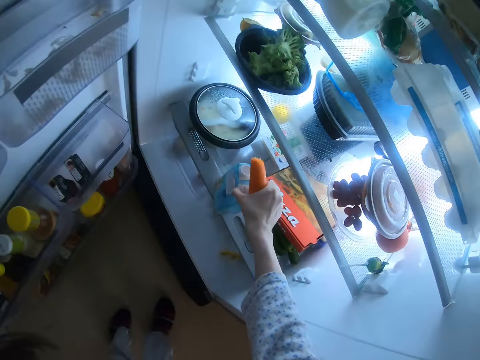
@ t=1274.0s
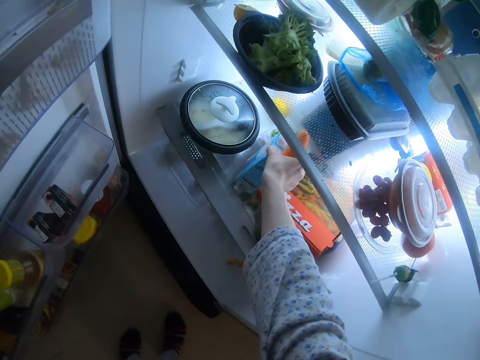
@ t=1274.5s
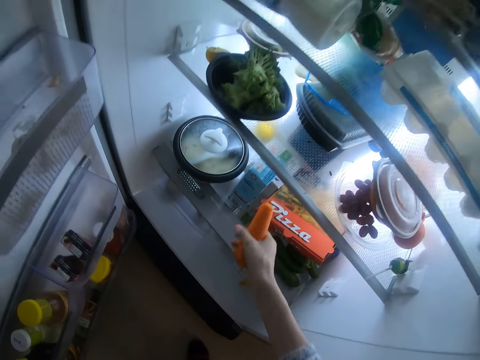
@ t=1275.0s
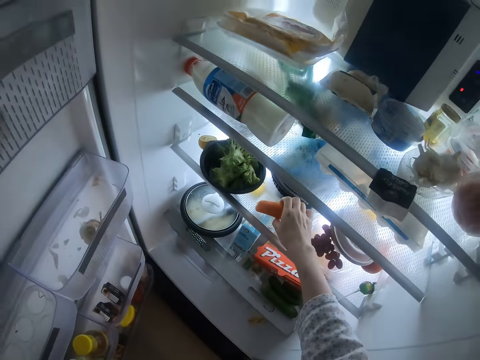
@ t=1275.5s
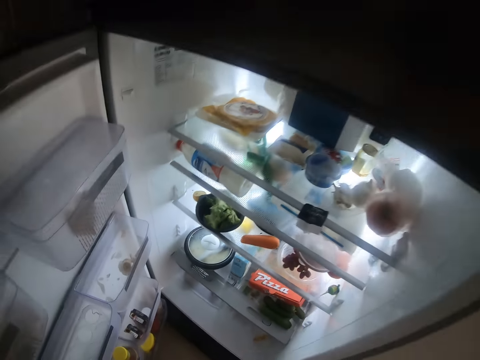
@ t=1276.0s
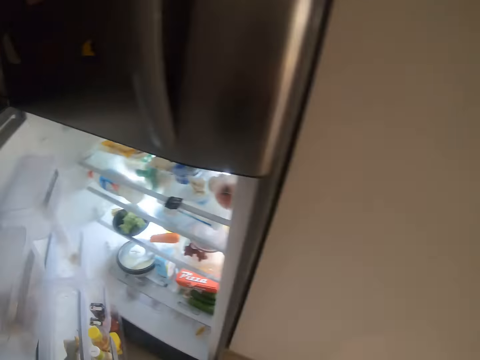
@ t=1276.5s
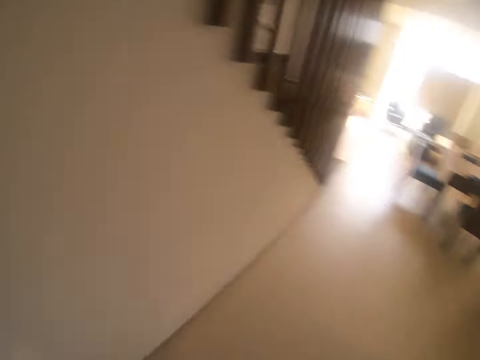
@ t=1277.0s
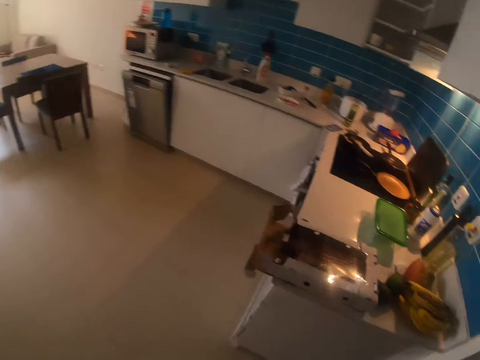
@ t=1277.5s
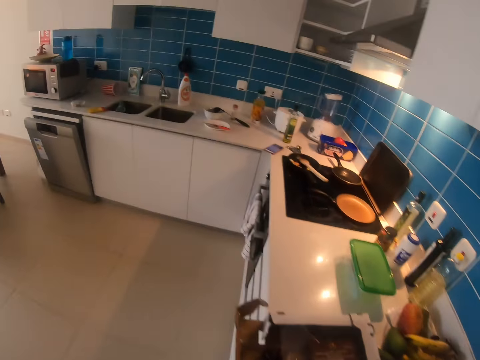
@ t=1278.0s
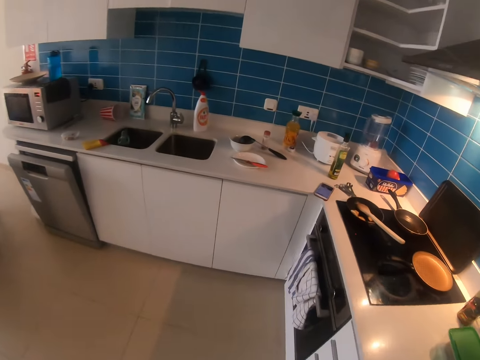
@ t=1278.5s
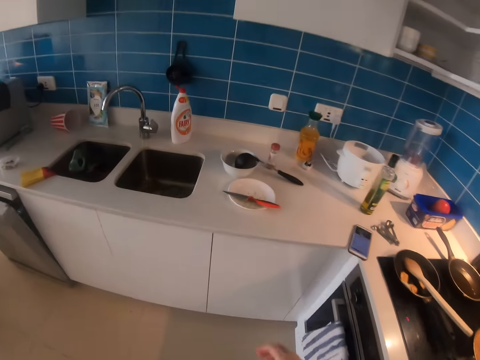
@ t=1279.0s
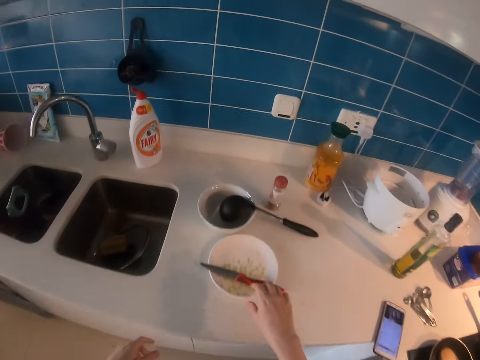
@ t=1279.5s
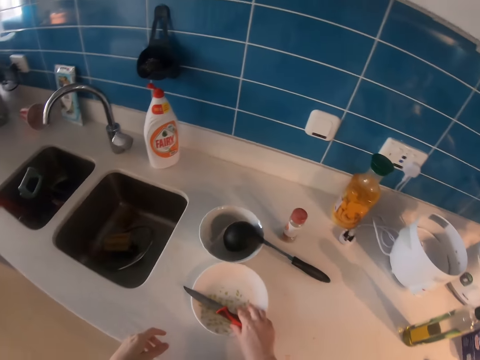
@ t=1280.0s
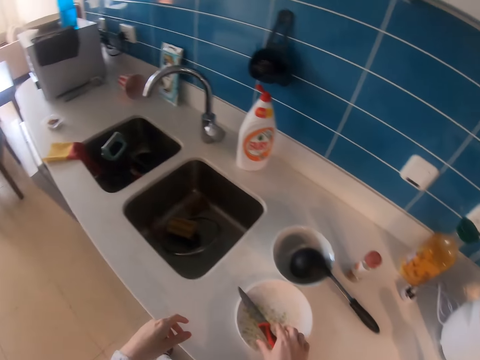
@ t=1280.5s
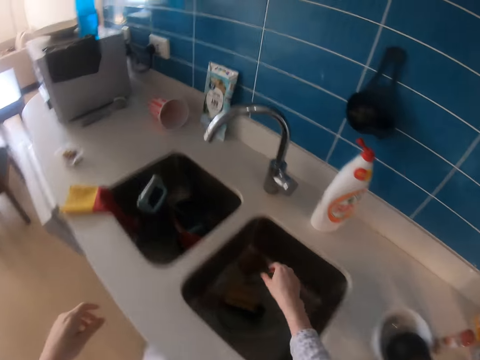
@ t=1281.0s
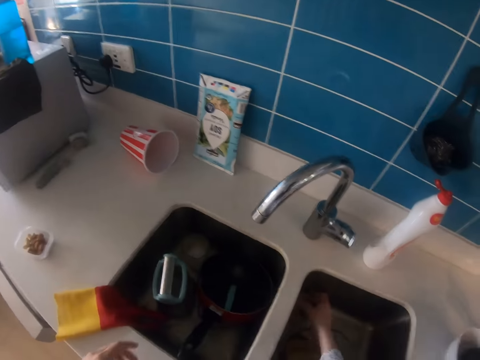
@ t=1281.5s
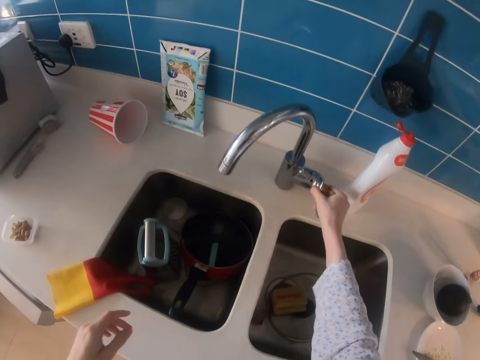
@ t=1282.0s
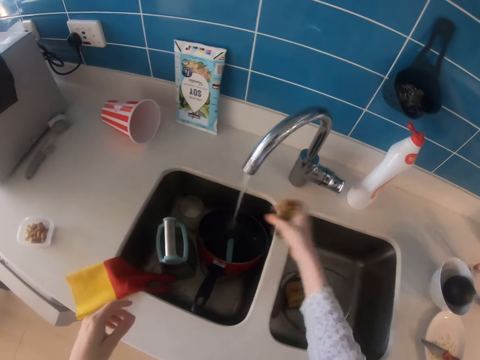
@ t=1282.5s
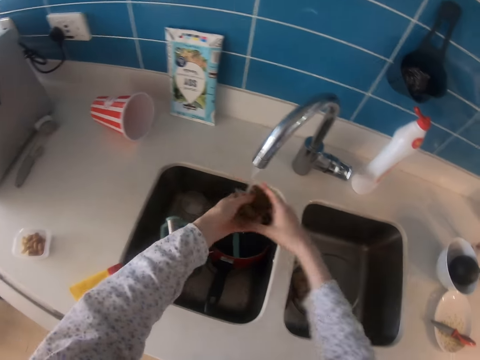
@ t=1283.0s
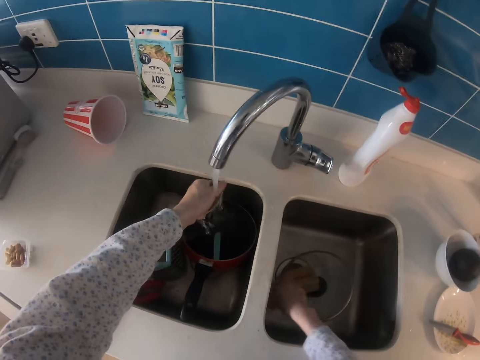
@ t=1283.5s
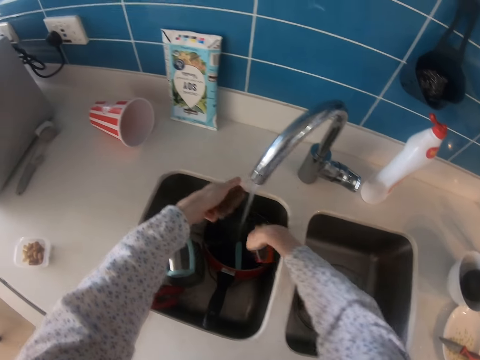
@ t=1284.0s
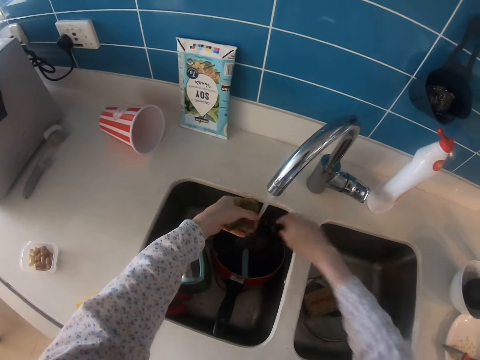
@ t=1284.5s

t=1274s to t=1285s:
The camera wearer passes the milk packet to the right hand. They put the milk packet in the fridge. They put the carrot in the fridge. They close the fridge. They step forward. They walk around. They move the plate. They step forward. They pick up the towel. They open the tap. They pass the sponge to the left hand. They pick up the lid. They move the cup. They put the lid in the sink.

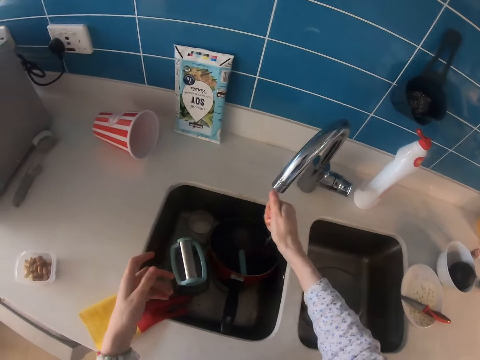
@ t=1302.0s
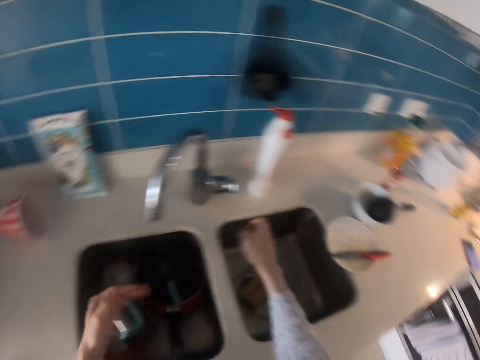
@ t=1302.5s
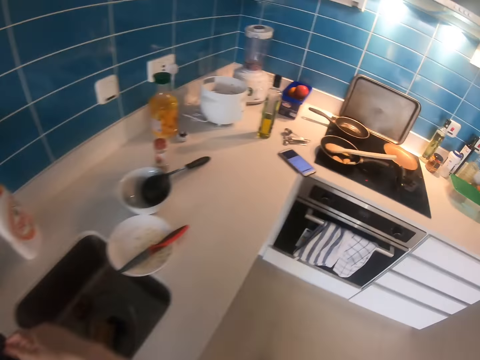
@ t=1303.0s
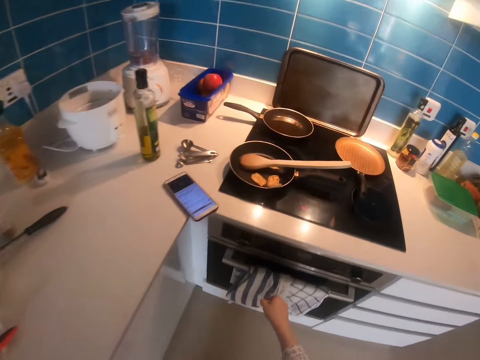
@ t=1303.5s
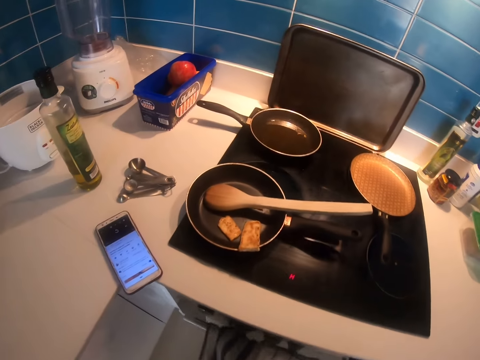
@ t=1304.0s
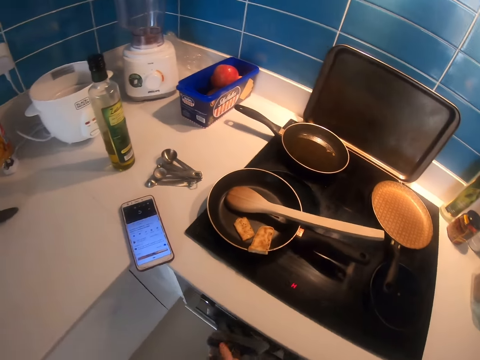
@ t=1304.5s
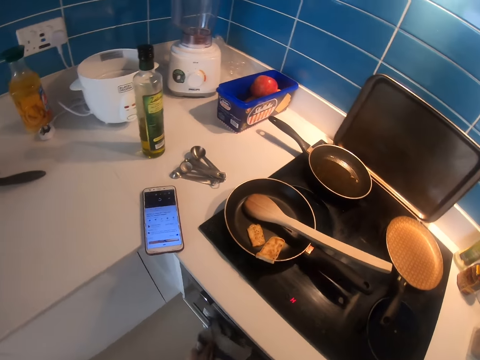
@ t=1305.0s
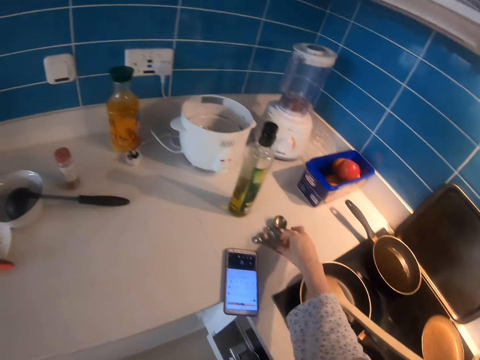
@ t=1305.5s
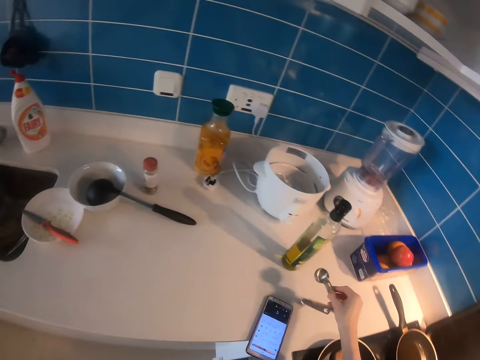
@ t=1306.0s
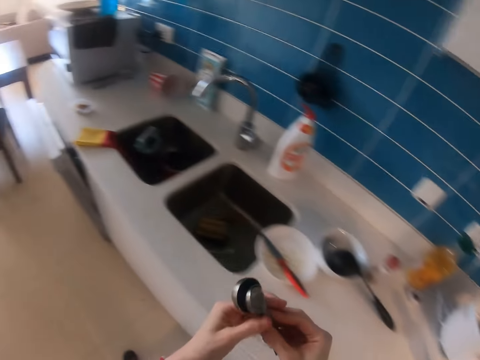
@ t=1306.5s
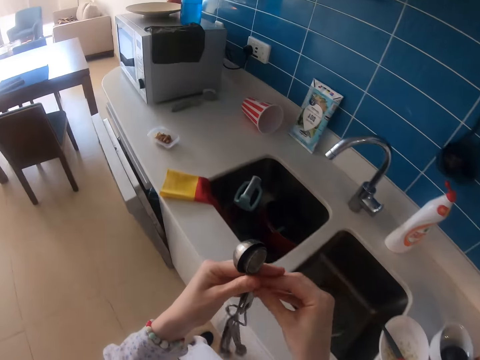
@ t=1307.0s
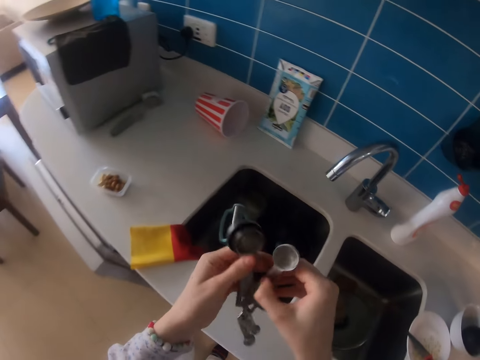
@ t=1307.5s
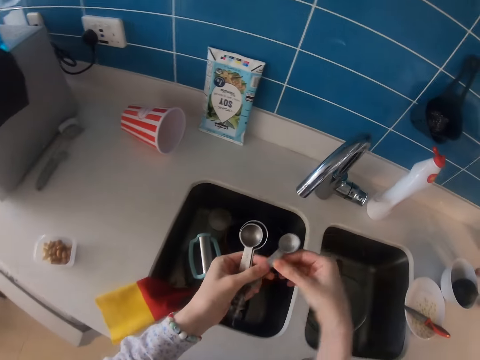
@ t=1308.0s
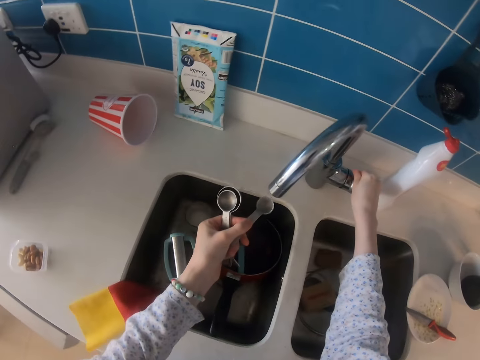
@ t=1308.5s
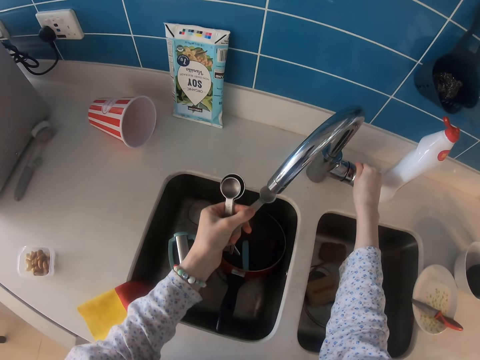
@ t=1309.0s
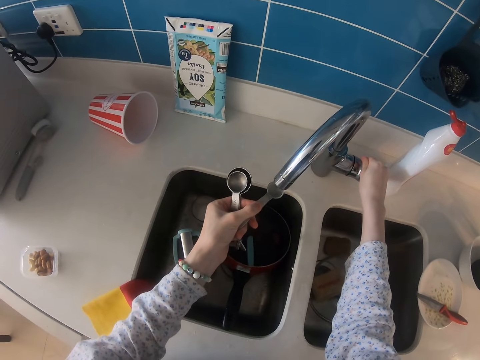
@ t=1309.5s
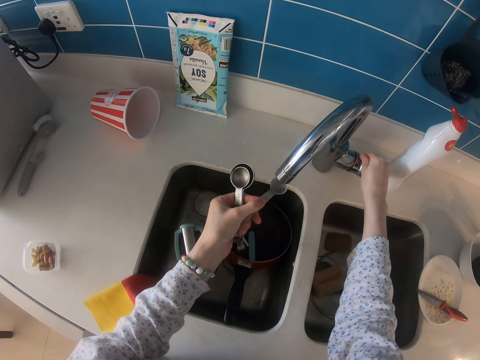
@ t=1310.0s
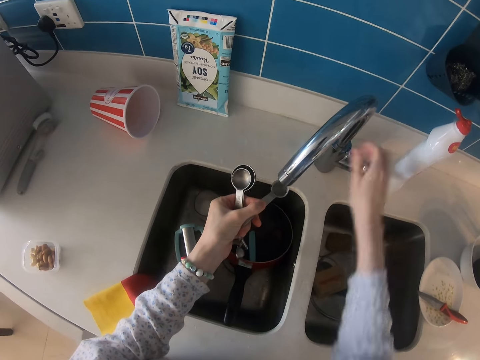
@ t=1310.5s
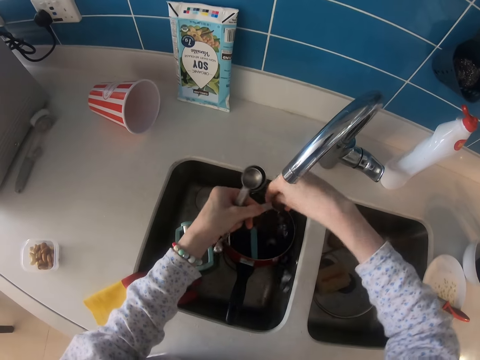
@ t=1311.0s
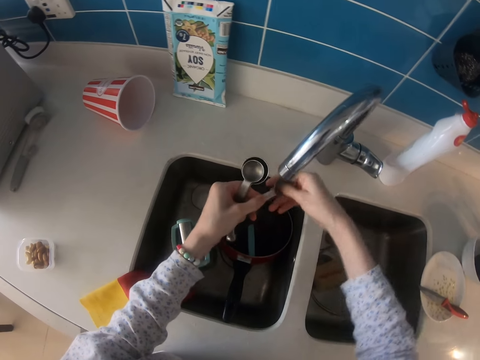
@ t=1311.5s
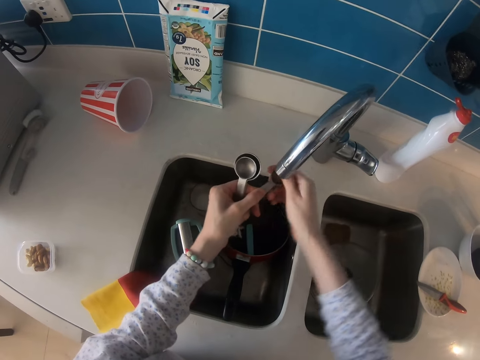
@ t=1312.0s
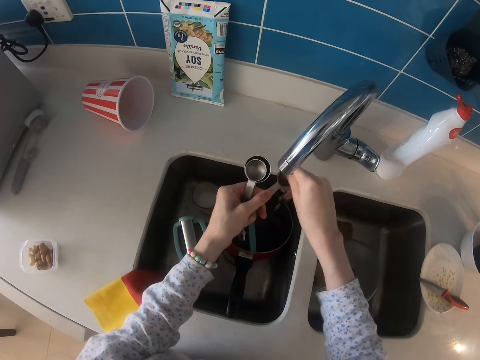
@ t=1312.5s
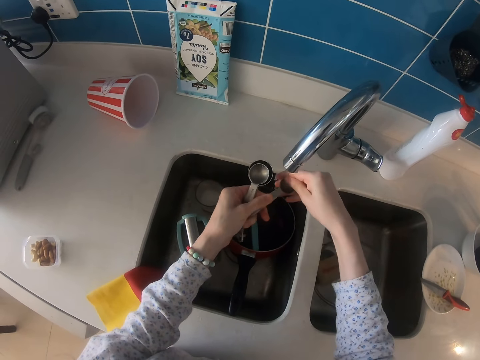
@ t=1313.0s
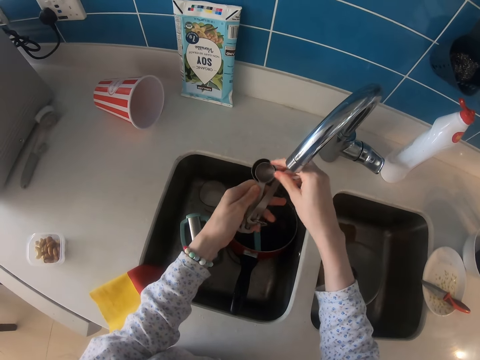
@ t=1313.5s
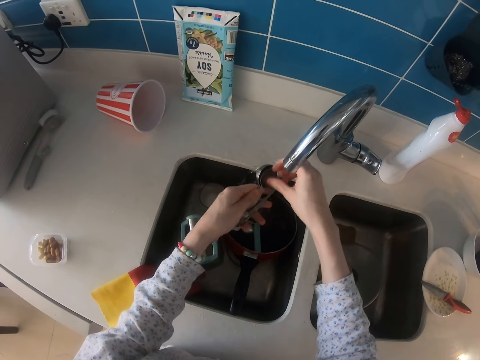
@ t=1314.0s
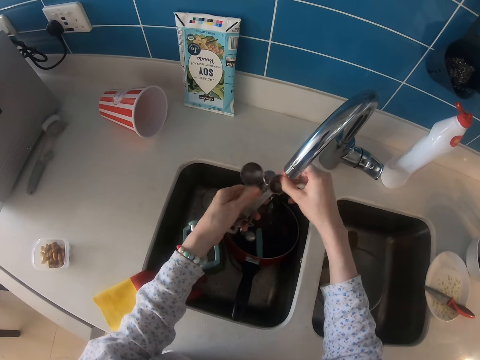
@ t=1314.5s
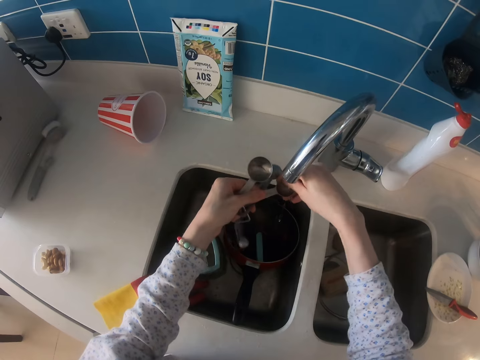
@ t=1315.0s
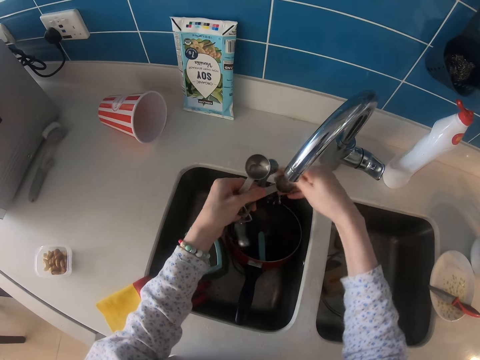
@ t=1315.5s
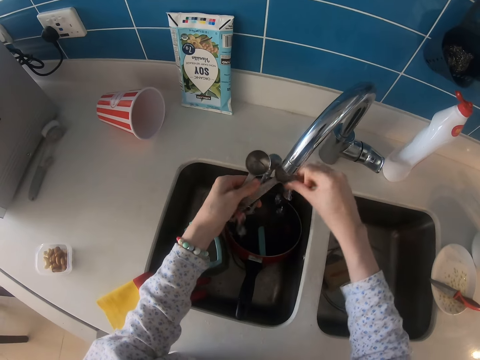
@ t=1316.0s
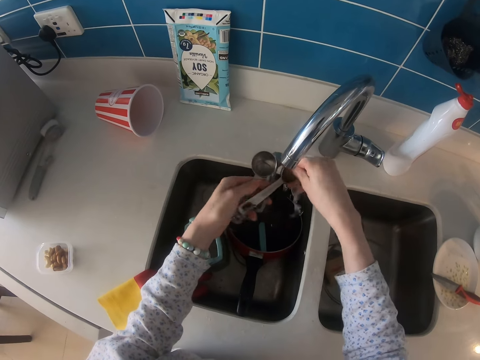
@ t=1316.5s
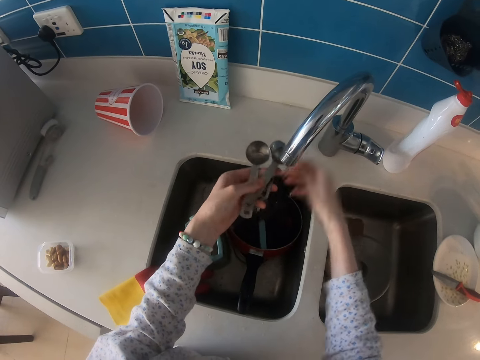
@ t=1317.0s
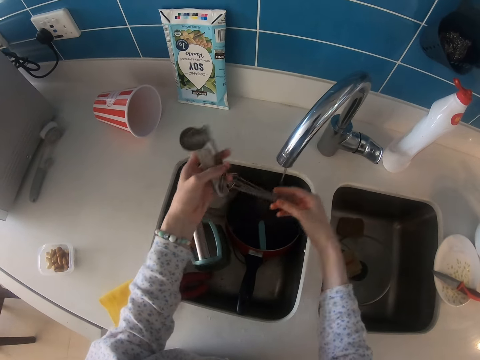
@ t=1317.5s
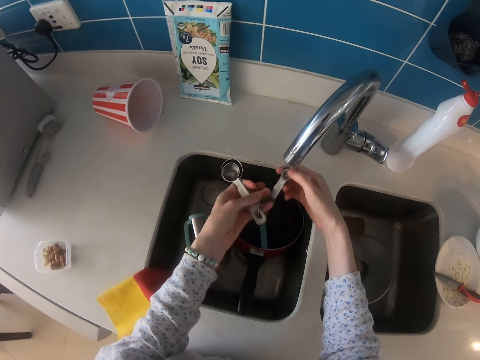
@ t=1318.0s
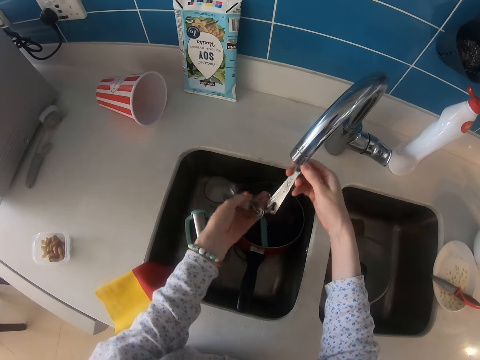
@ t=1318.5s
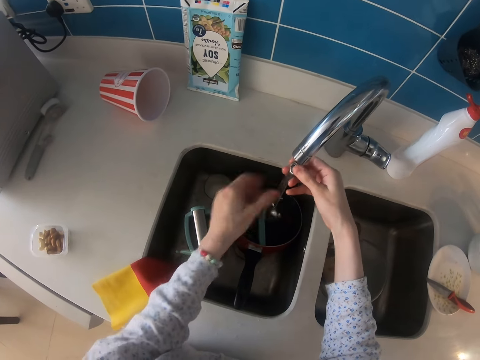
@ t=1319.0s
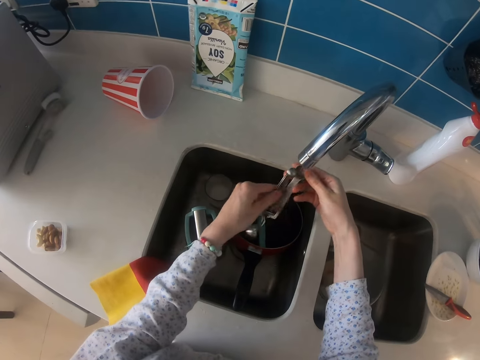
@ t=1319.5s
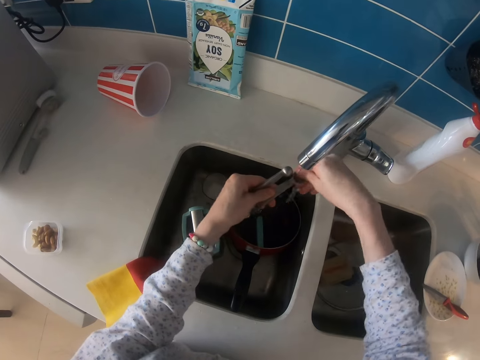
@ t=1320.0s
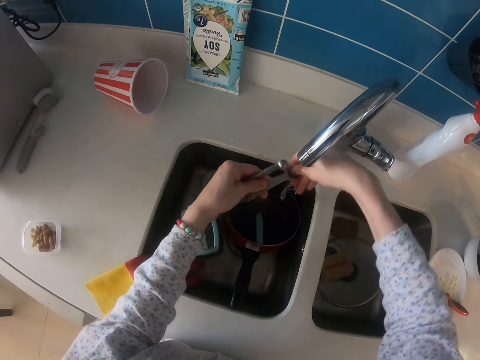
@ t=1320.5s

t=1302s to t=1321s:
The camera wearer presses the sponge. They close the tap. They shake the hand. They step forward. They wipe the hand with the towel. They pick up the spoons. They step forward. They open the tap. They clean the spoons.
